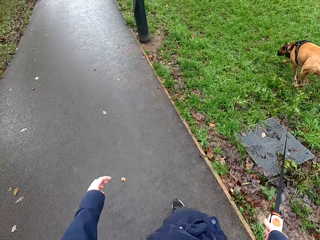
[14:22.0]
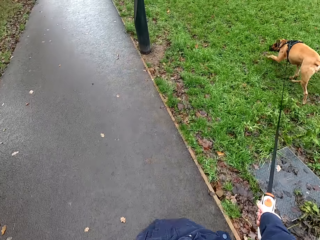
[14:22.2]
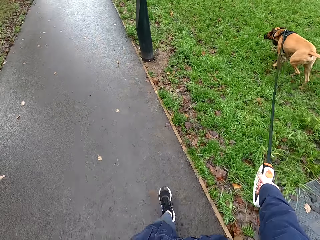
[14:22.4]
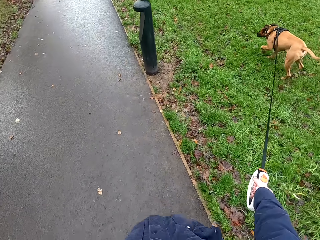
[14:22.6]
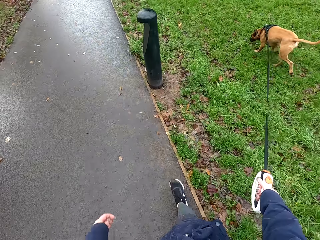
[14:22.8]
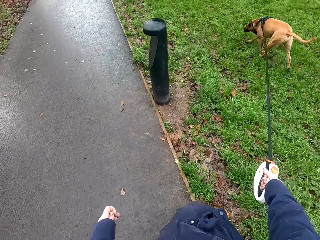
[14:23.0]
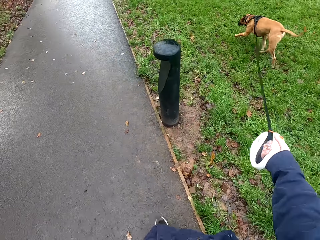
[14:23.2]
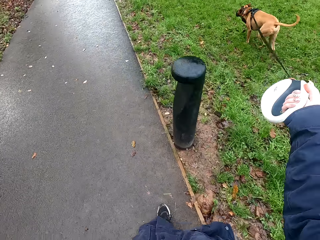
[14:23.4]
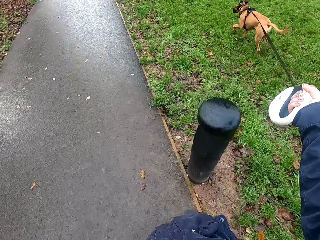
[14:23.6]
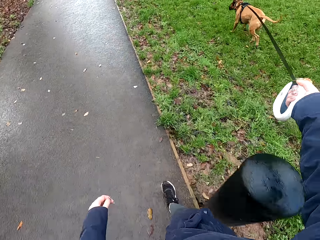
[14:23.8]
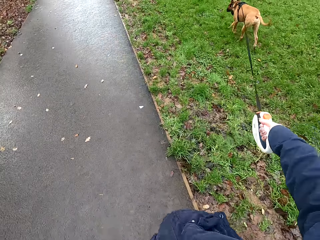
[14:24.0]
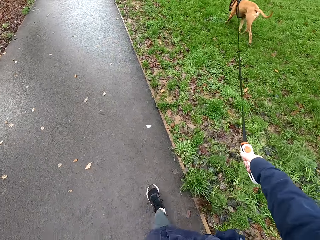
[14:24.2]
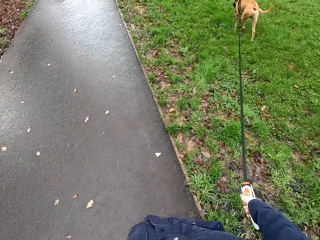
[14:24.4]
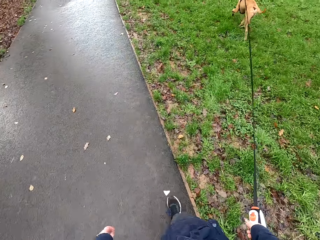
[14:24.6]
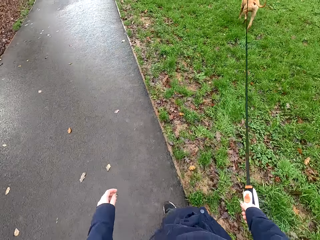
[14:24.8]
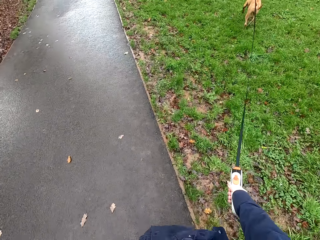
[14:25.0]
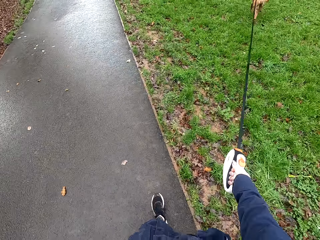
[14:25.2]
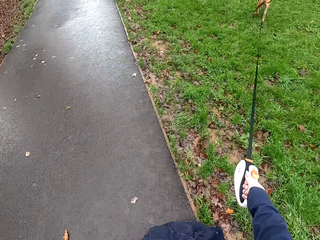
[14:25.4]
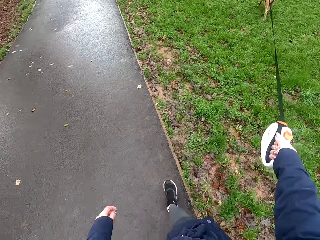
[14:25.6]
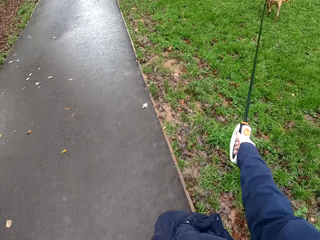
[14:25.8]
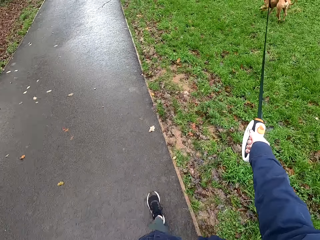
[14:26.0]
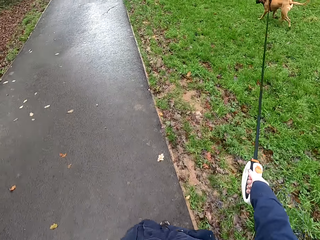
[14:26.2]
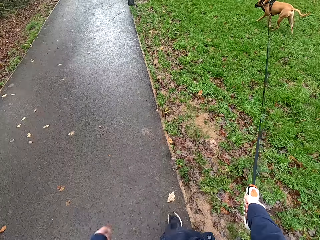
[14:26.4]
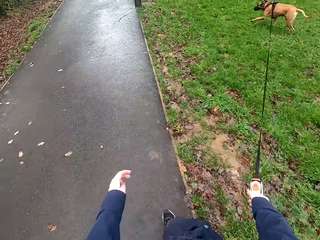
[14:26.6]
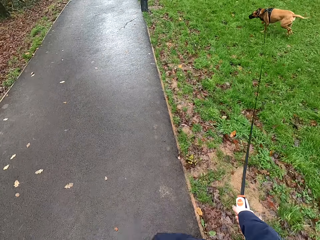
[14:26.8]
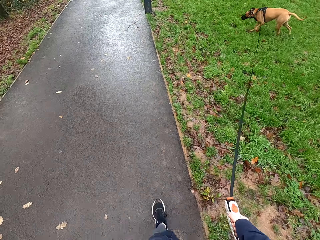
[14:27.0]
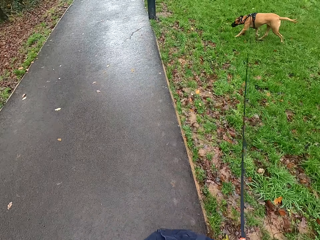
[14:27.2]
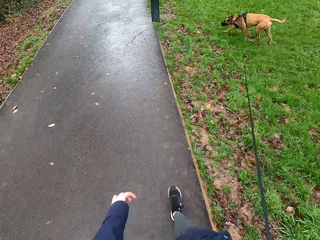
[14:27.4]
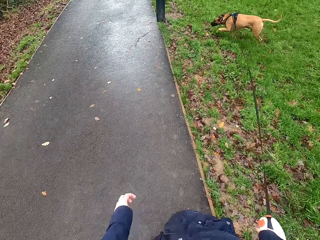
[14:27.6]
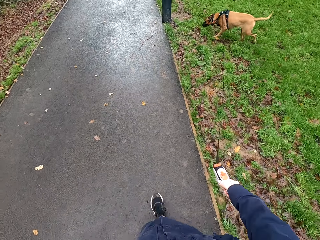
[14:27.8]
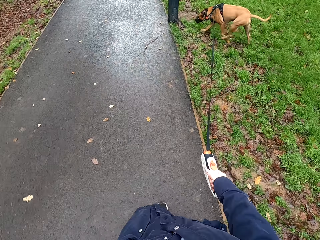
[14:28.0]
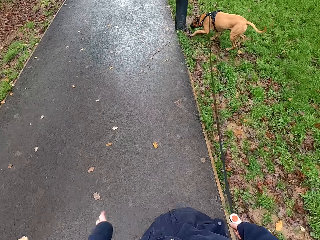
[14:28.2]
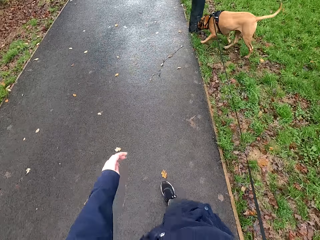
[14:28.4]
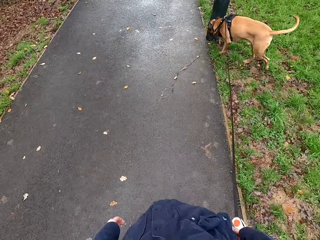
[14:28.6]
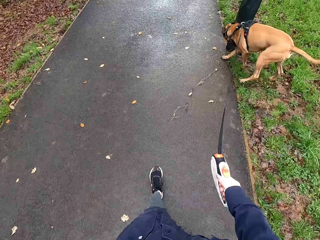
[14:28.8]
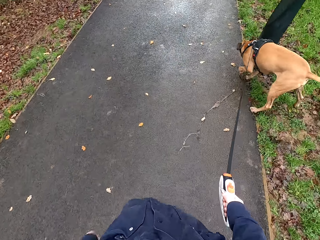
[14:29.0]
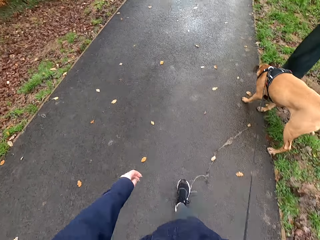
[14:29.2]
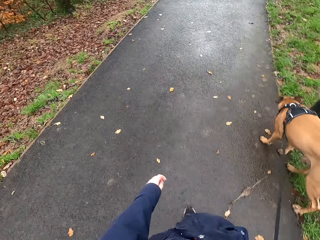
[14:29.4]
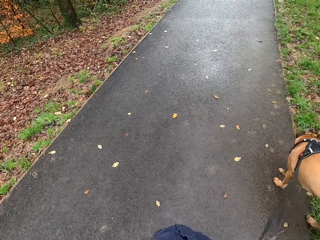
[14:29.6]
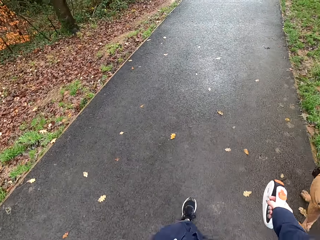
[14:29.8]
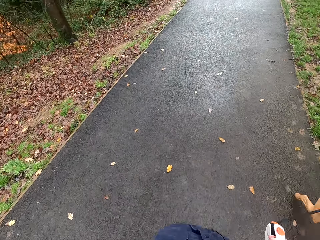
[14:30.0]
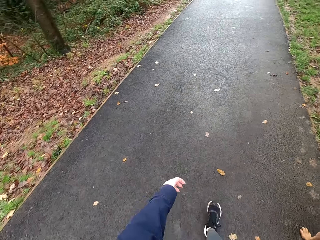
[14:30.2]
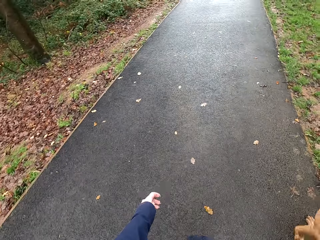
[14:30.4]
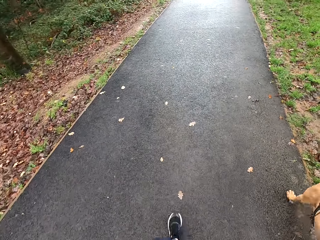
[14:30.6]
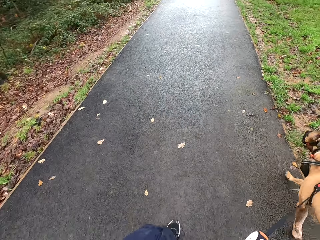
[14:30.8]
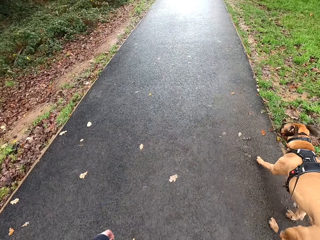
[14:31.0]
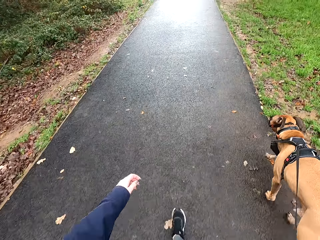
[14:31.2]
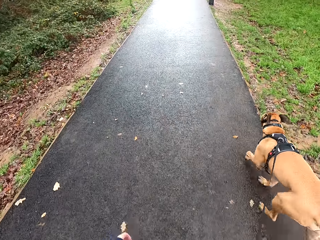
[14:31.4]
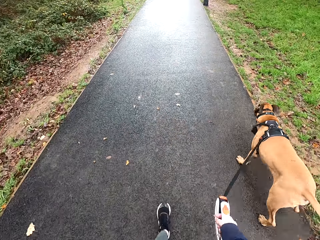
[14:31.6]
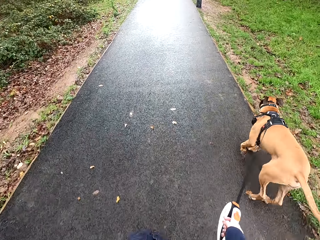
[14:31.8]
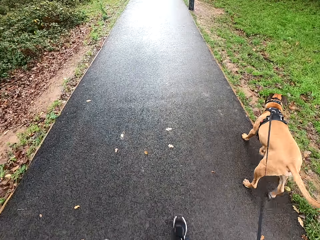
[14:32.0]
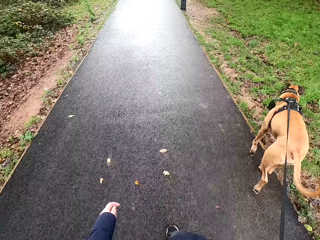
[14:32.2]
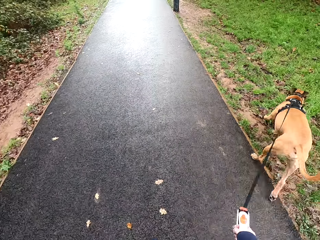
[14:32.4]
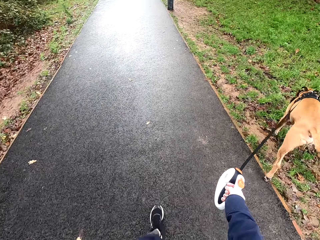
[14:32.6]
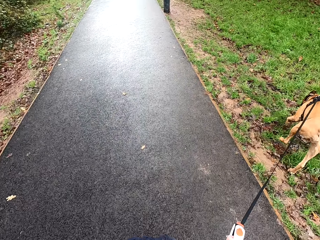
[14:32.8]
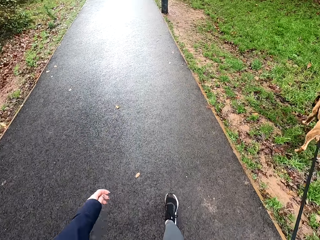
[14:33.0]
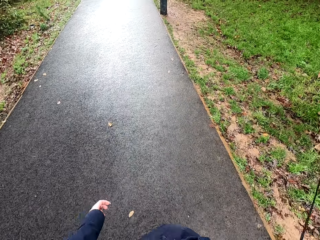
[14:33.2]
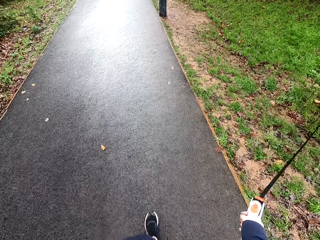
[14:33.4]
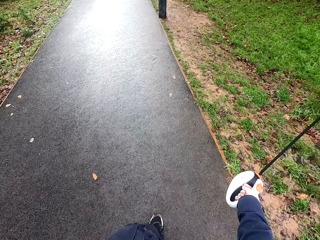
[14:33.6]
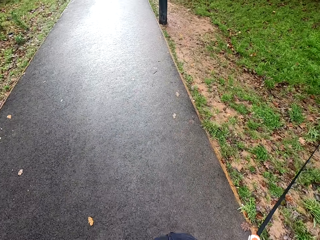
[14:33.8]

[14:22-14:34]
The camera wearer raises her right hand over a pole. The dog sniffs the pole with its nose.

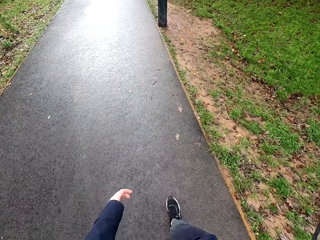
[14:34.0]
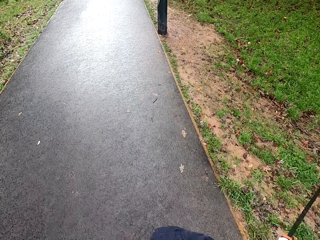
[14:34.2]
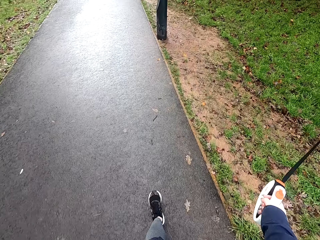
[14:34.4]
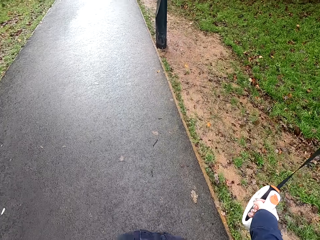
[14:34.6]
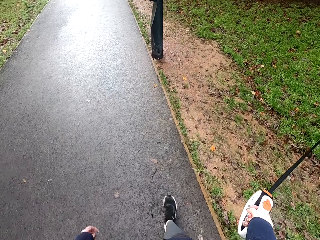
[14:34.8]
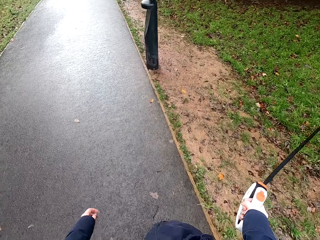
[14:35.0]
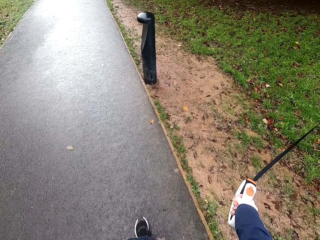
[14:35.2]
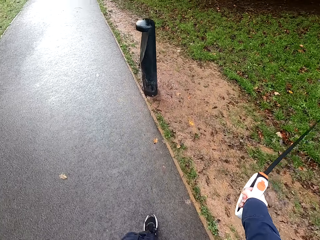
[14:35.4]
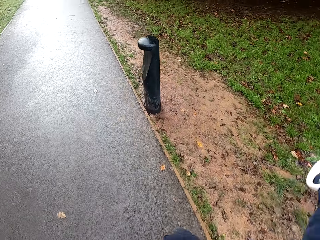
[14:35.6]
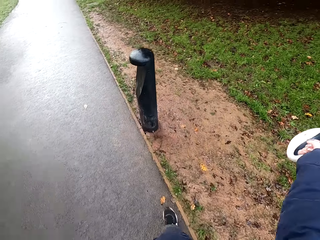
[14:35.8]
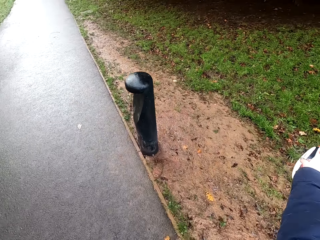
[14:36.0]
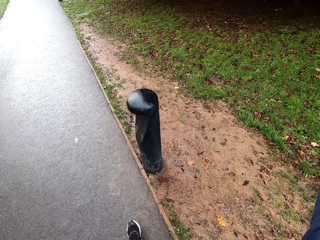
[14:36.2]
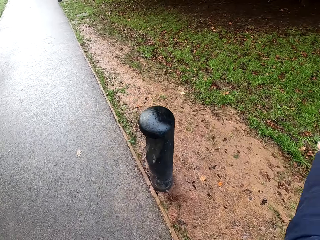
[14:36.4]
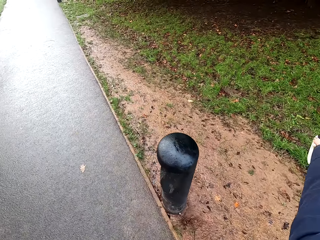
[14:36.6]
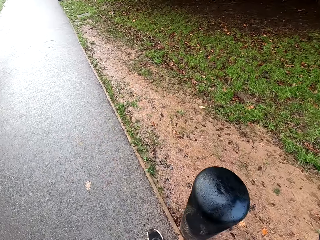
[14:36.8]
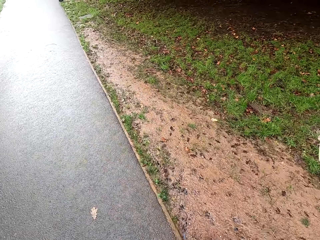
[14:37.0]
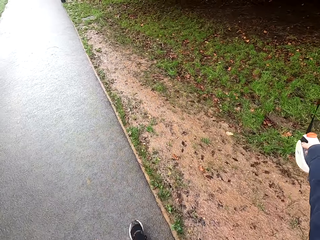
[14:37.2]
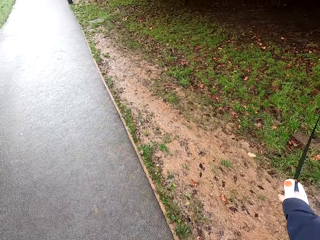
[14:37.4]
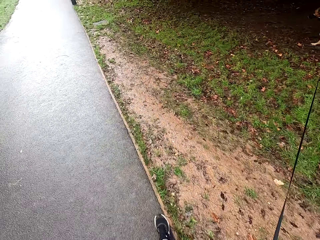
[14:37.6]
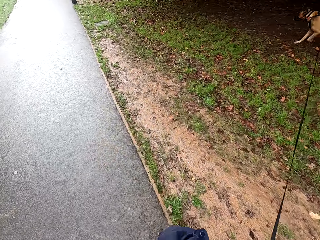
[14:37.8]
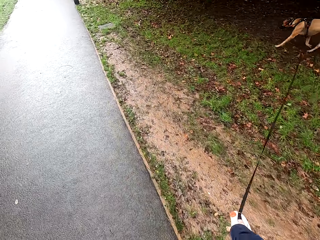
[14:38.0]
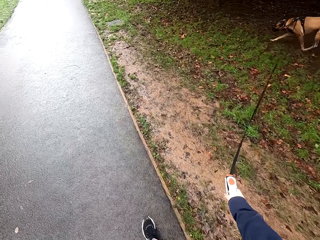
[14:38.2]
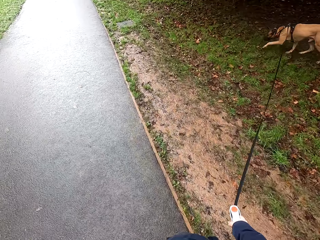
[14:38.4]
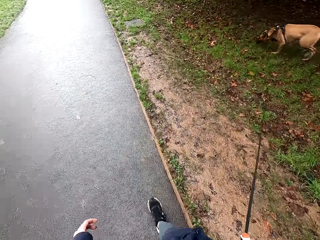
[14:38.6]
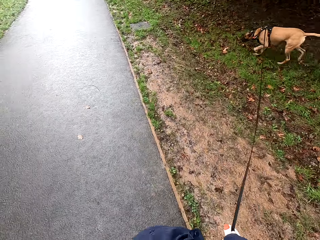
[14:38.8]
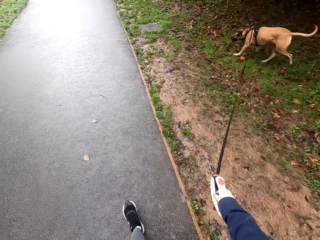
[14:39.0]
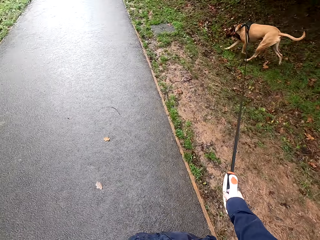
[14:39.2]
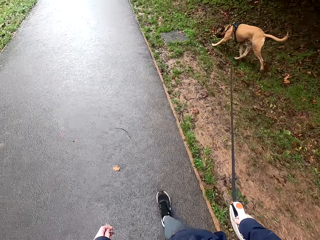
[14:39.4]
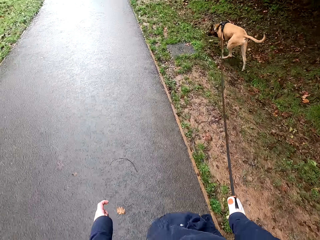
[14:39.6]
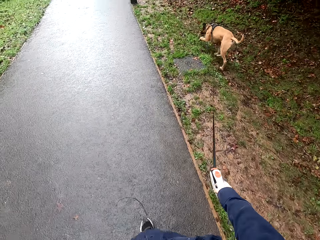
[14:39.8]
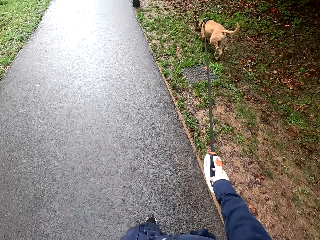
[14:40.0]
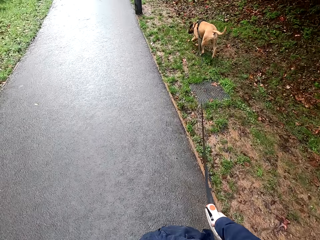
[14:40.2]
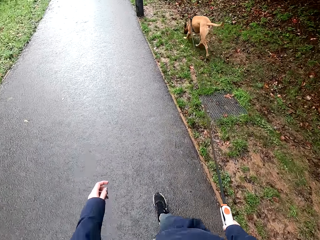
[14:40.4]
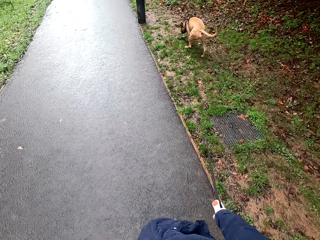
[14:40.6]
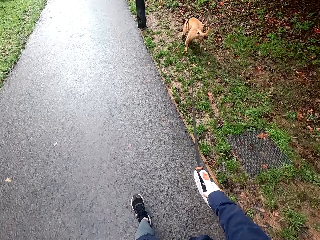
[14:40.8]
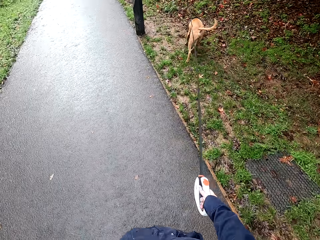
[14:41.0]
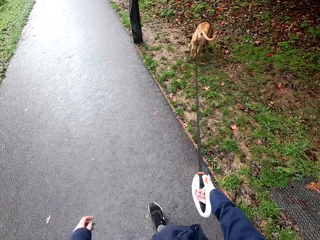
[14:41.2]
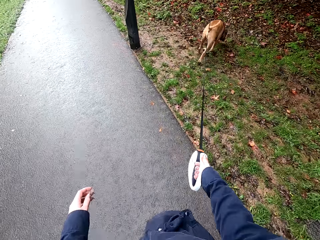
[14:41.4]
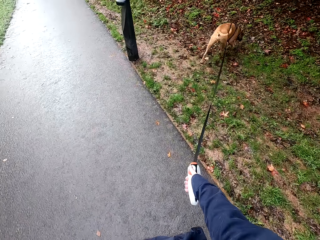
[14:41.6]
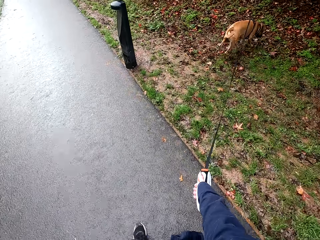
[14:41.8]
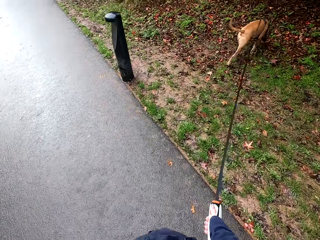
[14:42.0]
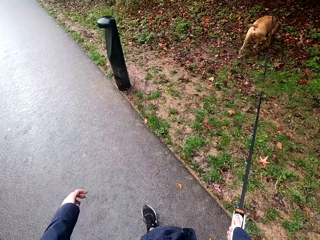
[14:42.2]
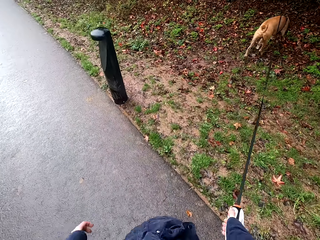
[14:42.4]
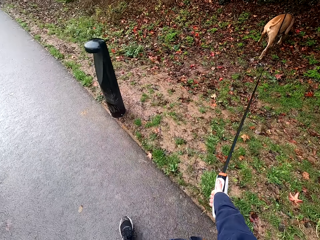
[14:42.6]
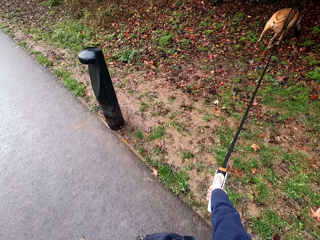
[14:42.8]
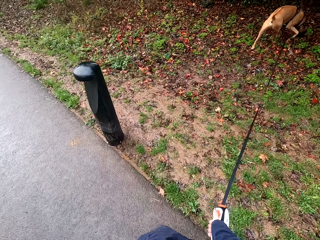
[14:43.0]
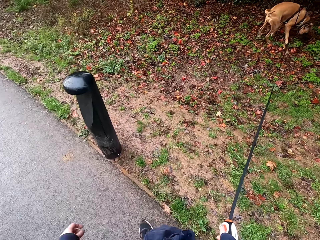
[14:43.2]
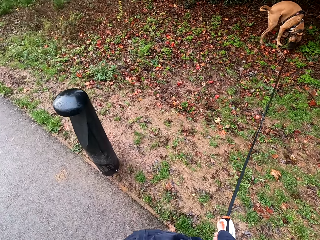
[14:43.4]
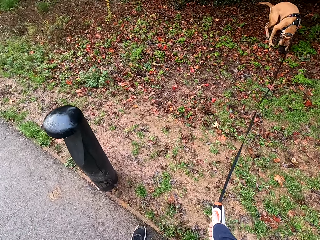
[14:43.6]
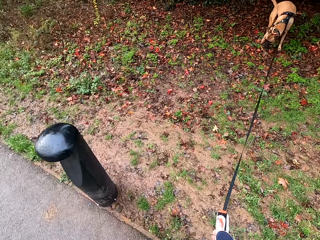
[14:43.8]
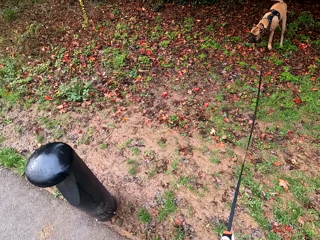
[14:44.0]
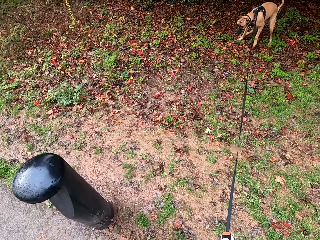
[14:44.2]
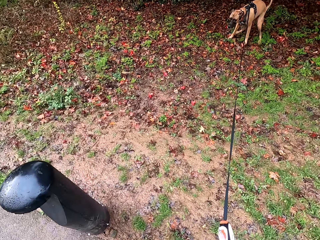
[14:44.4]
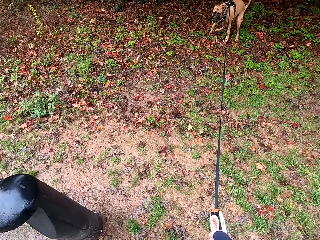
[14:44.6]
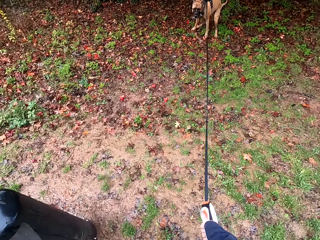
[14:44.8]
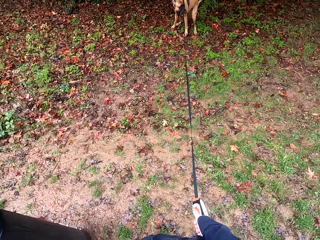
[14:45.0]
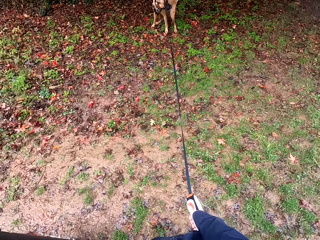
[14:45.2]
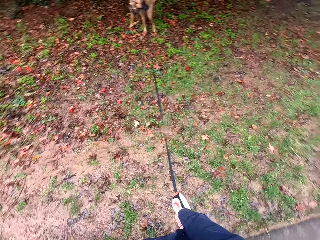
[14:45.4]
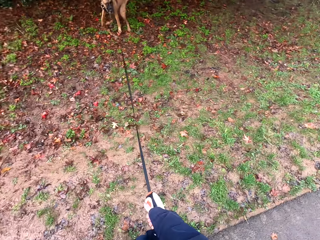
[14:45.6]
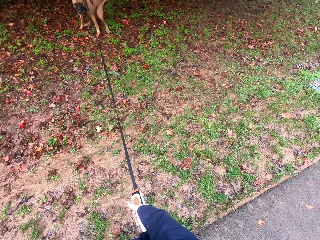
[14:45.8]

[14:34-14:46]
The camera wearer converses with the dog. The dog defecates on the ground.
